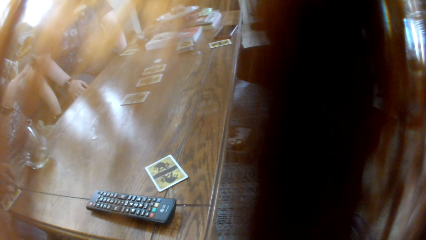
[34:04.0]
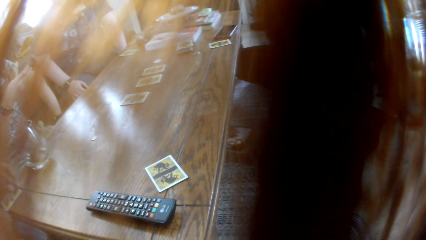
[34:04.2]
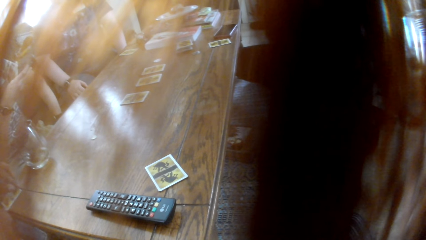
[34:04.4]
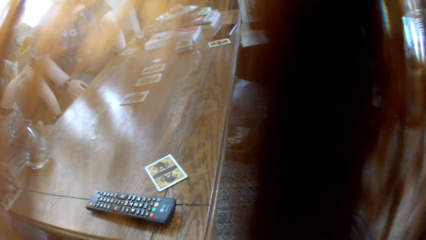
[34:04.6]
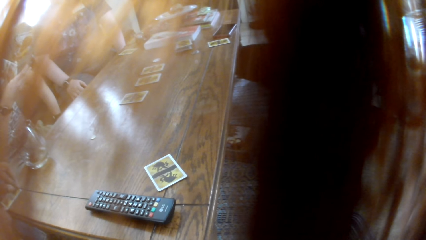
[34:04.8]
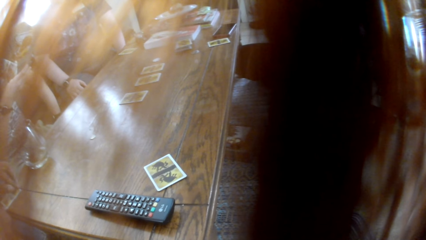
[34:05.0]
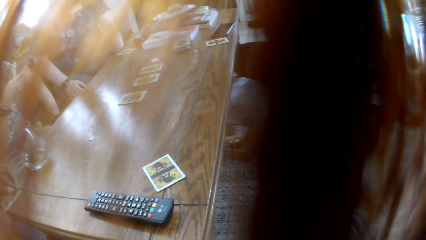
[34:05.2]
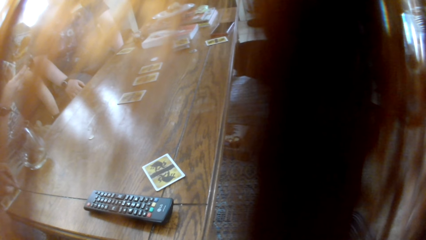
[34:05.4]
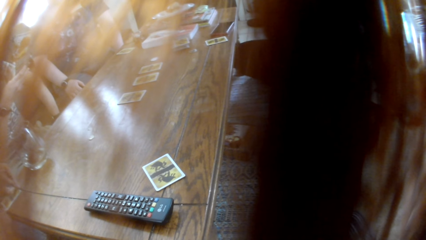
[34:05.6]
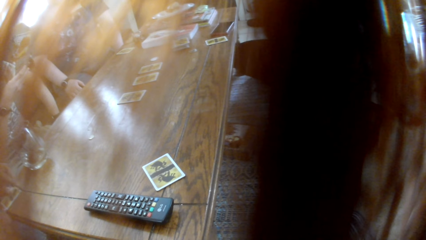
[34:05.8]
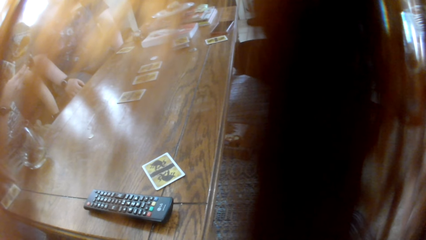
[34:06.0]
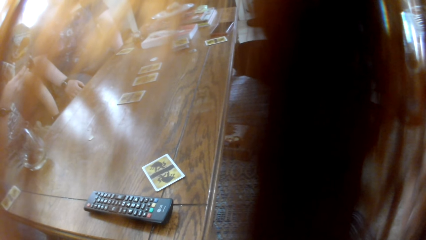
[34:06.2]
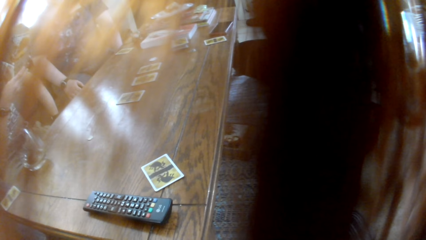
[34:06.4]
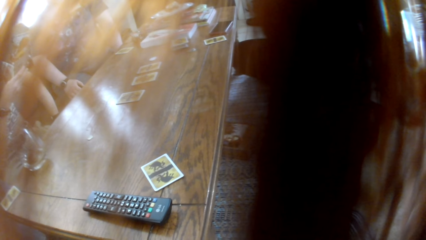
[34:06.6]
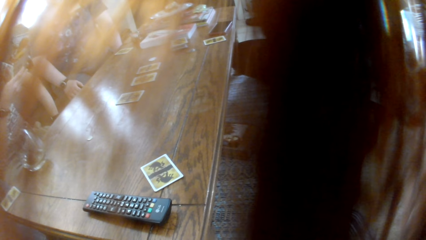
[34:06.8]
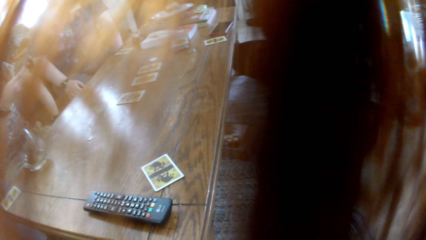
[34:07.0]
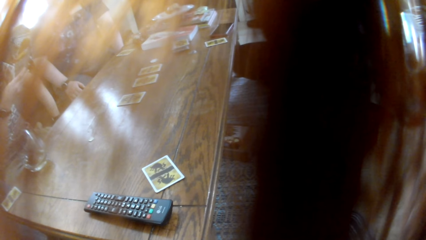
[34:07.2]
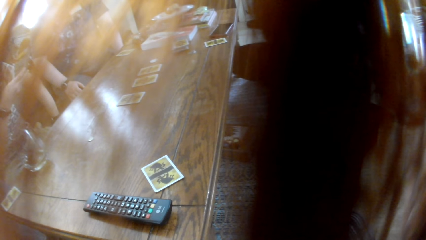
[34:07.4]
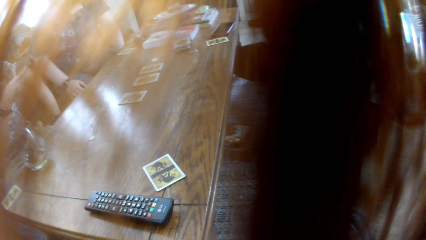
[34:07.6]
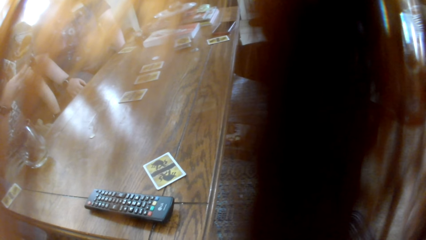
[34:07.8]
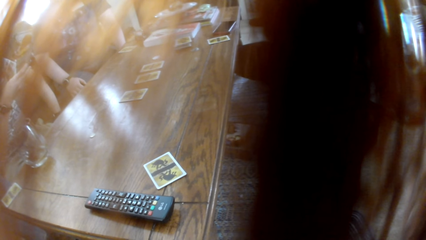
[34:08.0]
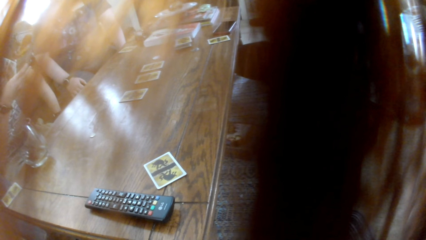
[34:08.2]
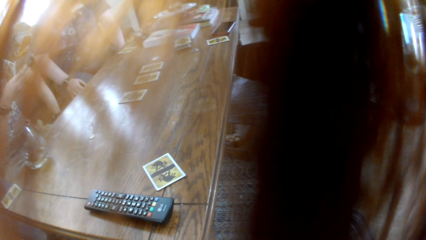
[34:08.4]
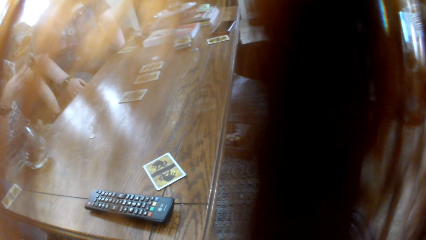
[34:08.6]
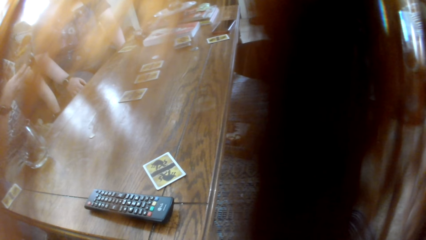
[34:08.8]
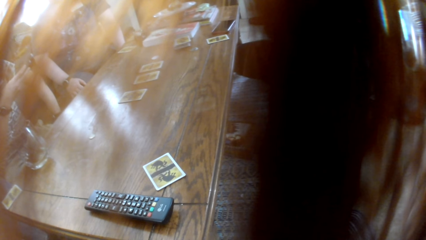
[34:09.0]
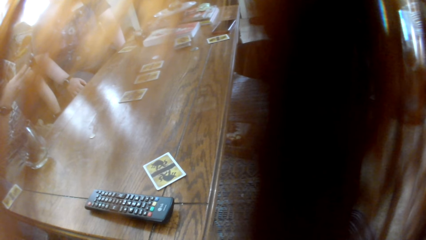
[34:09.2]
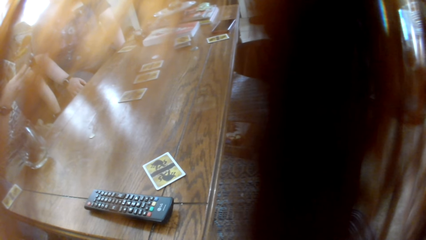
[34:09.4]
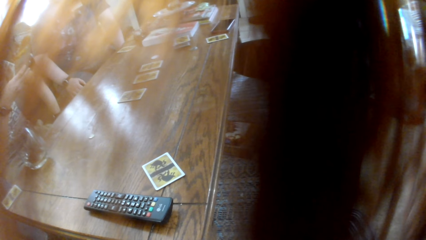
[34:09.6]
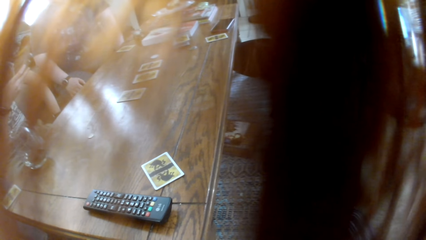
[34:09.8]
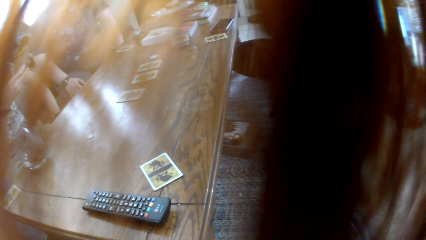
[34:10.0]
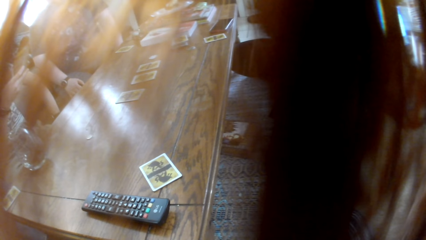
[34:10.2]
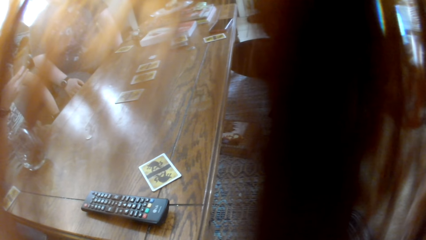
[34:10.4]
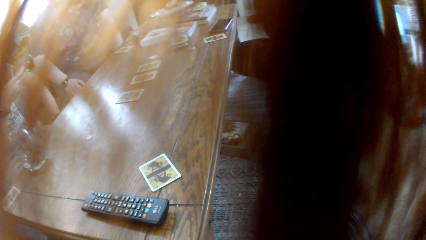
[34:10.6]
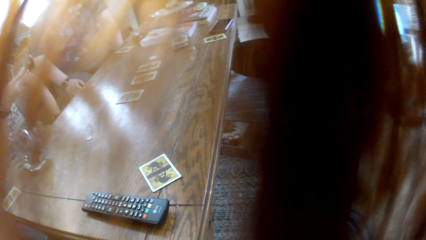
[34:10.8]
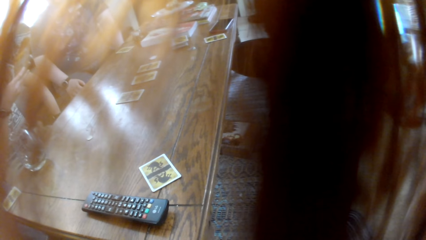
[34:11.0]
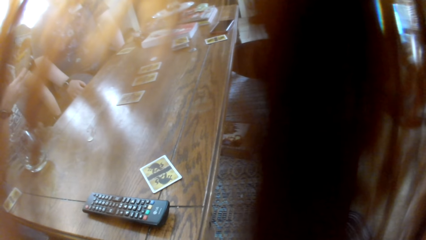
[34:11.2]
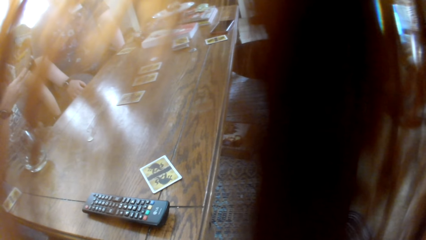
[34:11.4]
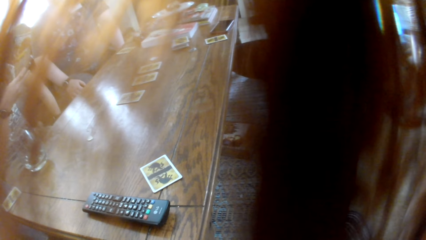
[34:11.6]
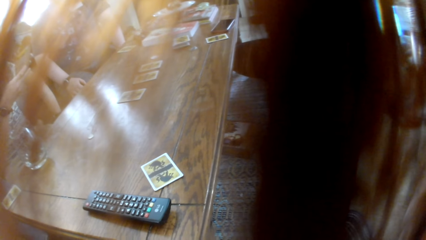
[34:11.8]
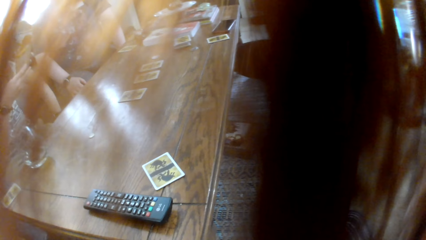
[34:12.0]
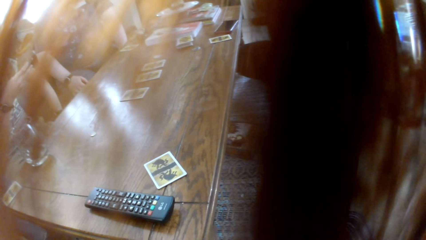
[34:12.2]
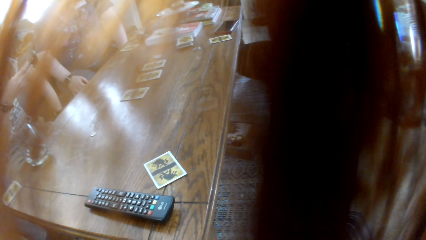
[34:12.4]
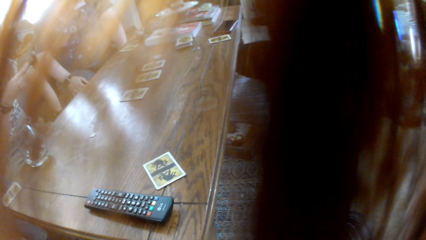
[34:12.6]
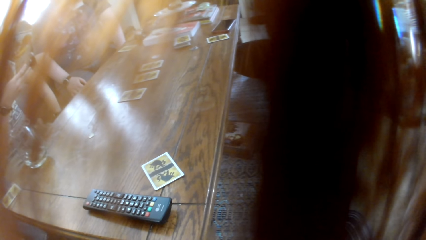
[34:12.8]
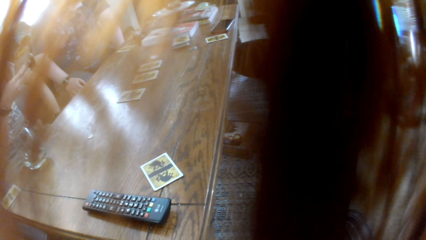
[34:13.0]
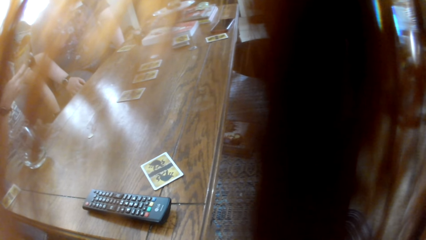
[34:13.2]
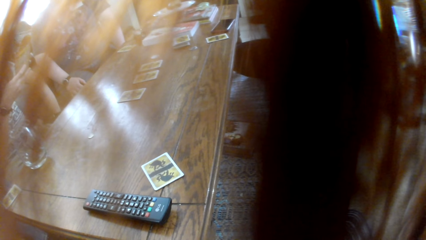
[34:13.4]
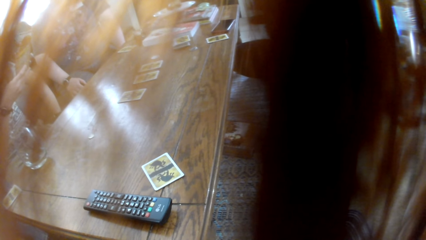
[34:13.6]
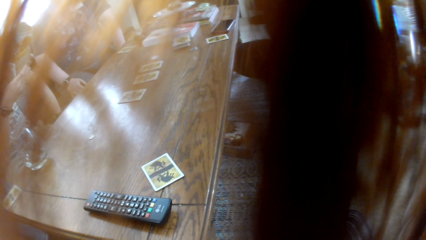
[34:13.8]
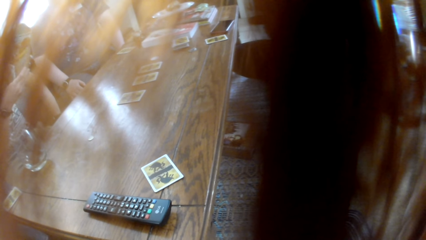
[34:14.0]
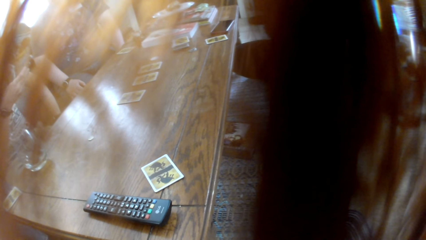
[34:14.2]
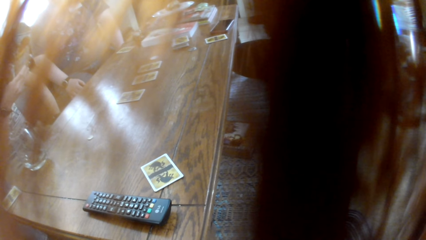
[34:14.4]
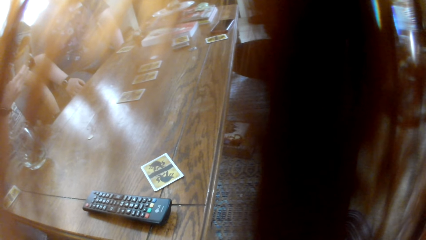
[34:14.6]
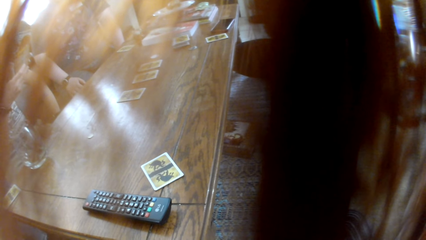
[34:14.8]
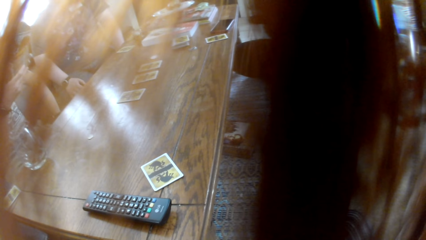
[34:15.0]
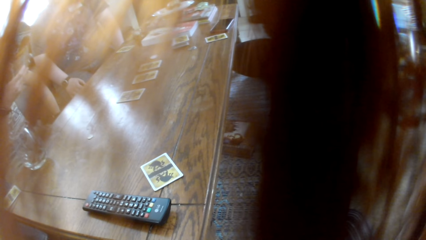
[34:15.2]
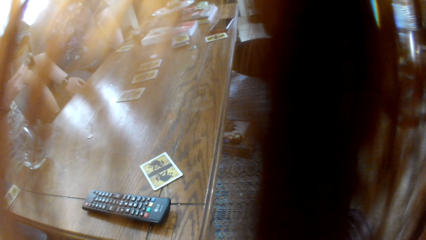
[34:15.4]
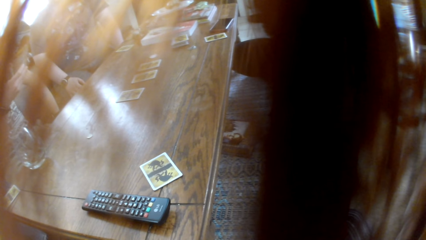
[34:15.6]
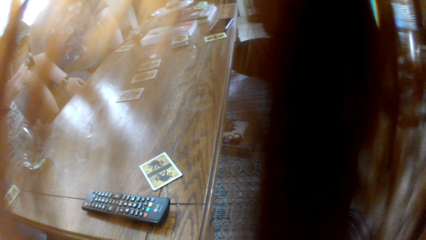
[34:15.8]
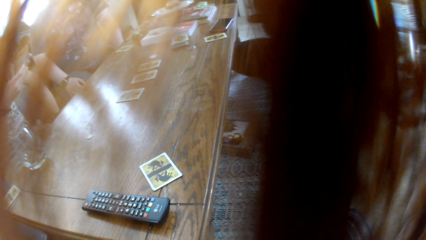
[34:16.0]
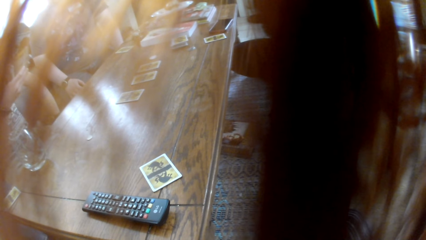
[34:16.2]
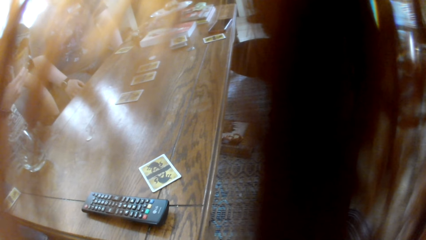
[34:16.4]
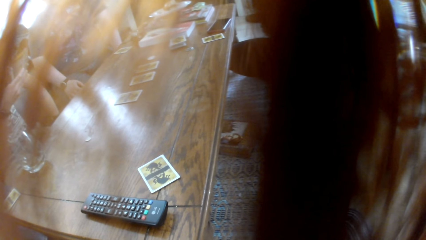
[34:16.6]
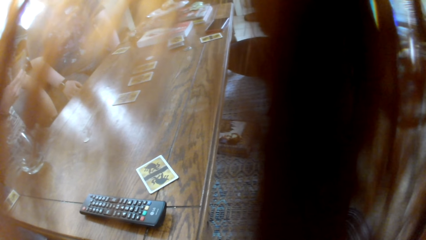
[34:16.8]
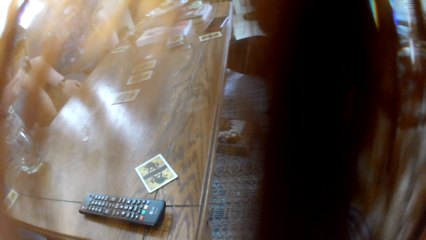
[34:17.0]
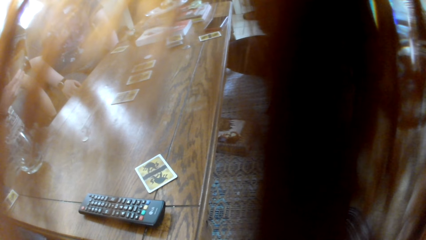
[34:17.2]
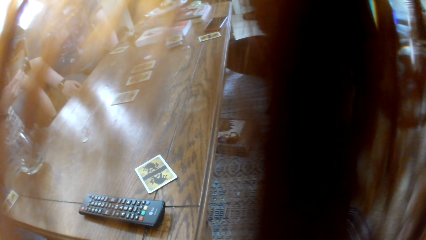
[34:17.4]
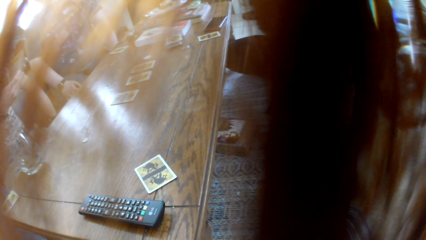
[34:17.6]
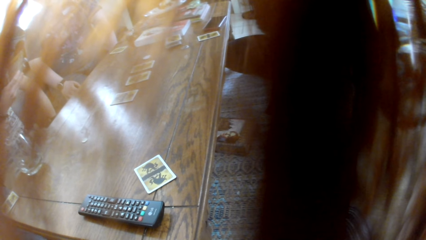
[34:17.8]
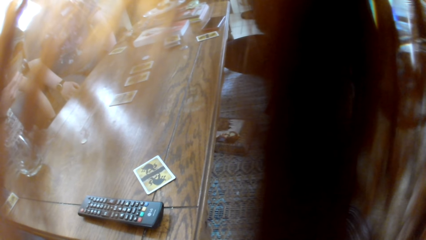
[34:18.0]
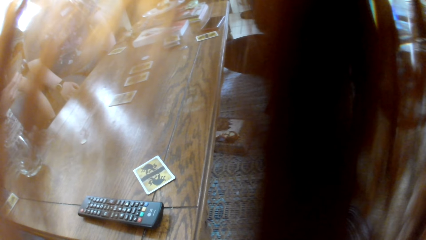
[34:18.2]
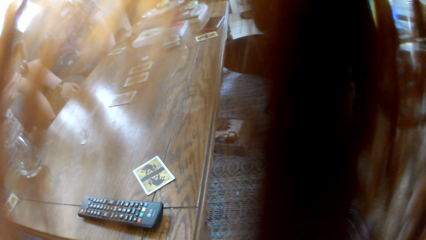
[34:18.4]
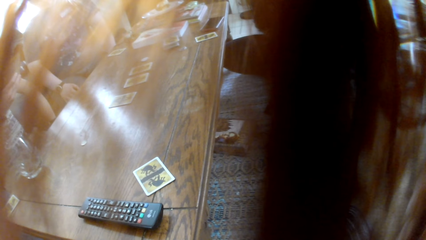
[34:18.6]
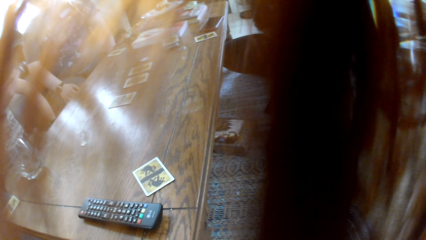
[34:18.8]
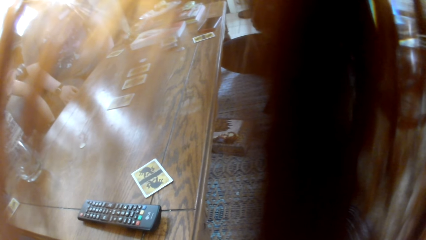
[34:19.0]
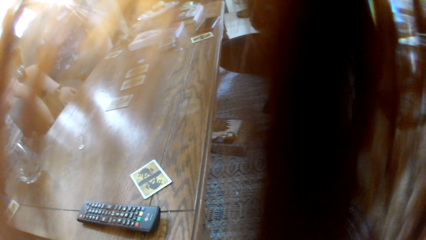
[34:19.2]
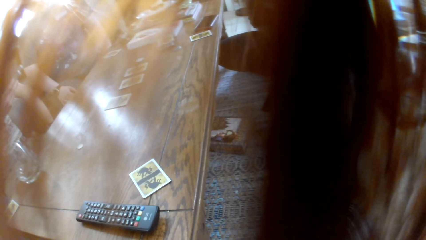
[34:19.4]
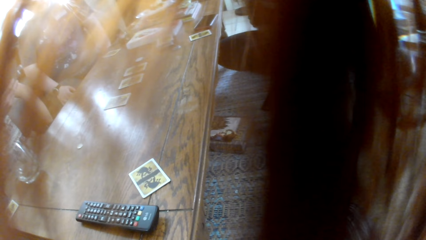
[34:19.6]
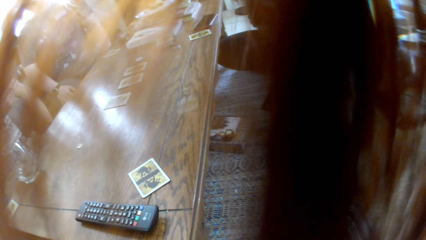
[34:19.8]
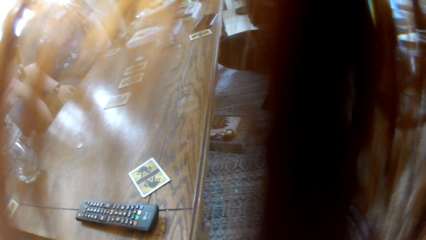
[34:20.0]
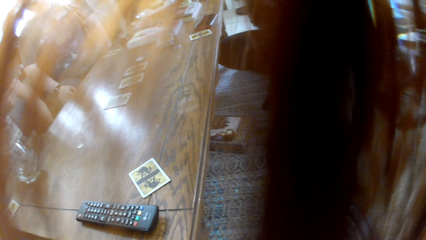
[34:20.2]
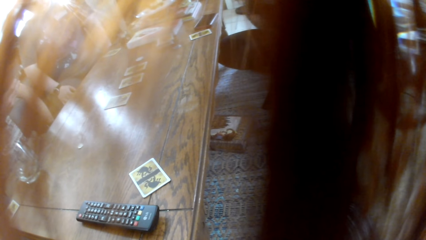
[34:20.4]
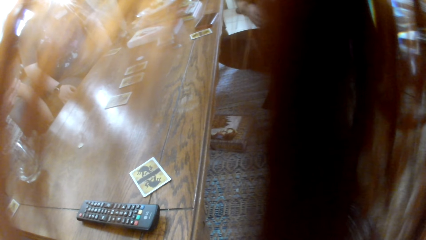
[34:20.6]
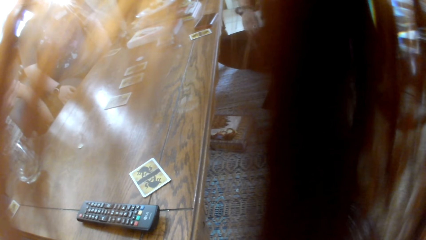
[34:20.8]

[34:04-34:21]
The camera wearer stares at the people in the room. A man talks to the colleagues. A woman responds to the man. The man talks to the woman.
